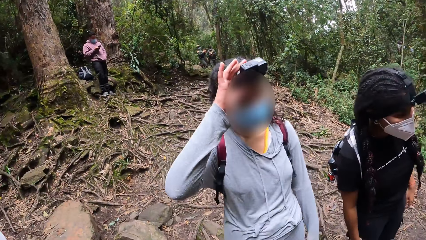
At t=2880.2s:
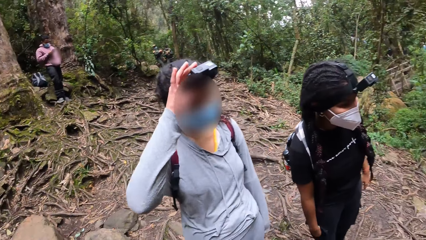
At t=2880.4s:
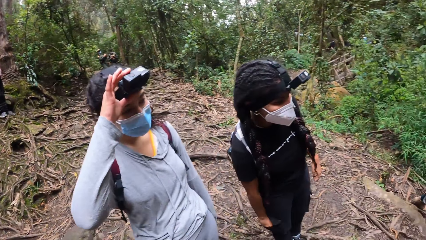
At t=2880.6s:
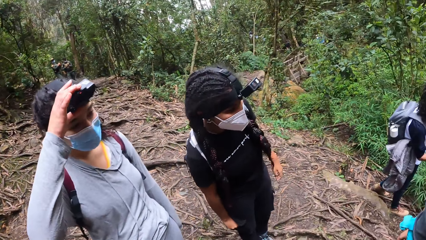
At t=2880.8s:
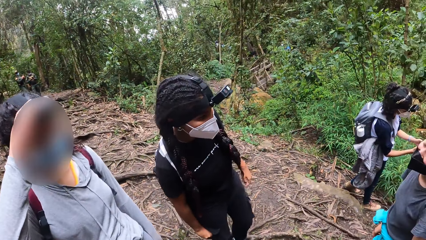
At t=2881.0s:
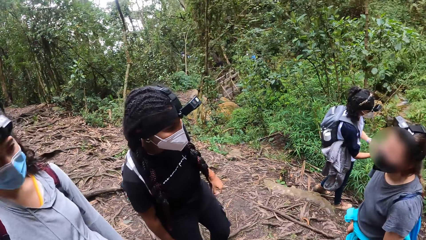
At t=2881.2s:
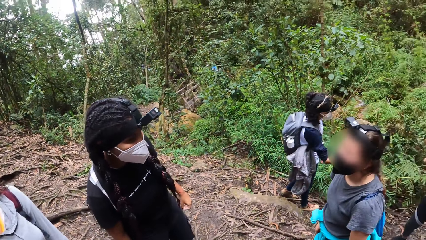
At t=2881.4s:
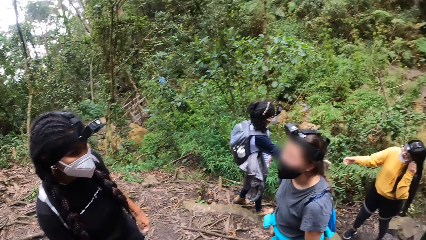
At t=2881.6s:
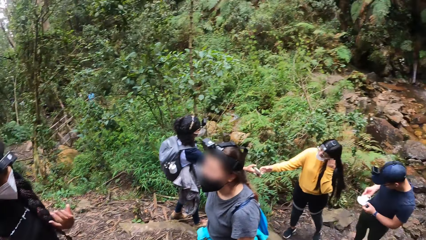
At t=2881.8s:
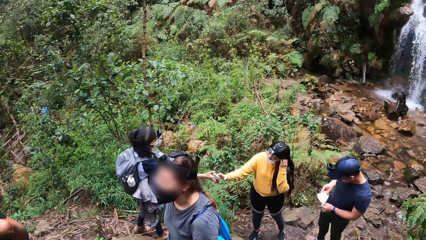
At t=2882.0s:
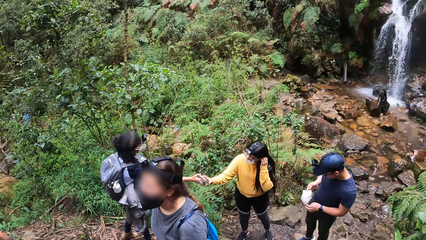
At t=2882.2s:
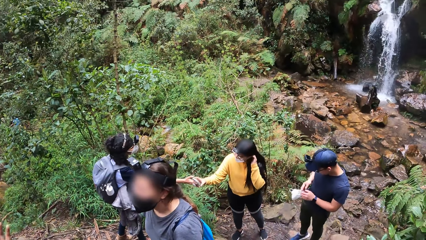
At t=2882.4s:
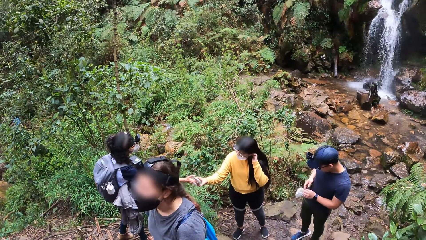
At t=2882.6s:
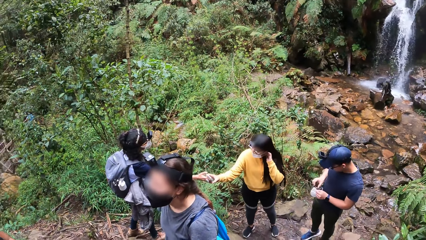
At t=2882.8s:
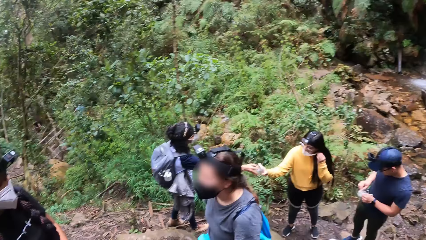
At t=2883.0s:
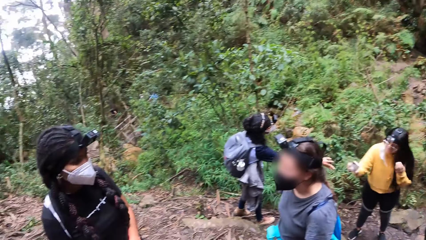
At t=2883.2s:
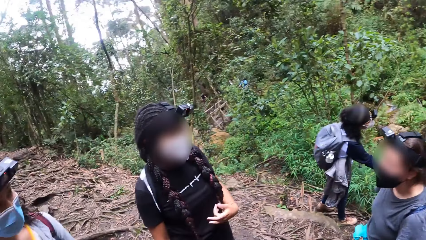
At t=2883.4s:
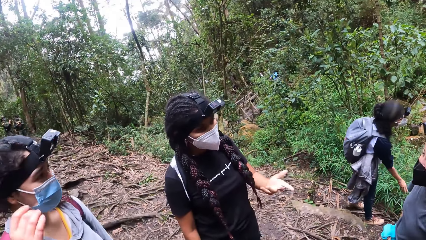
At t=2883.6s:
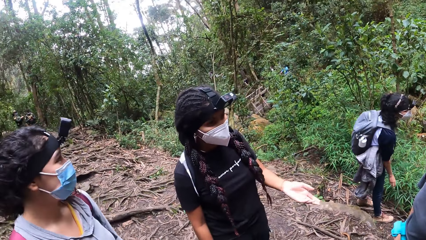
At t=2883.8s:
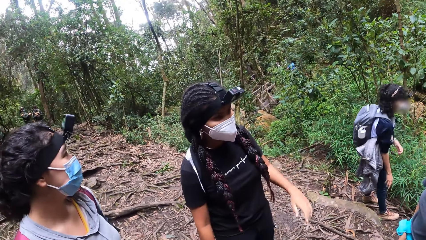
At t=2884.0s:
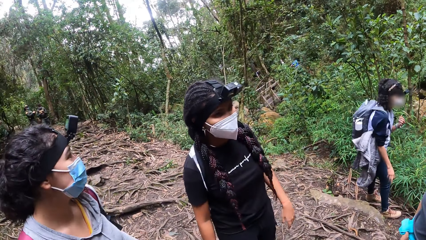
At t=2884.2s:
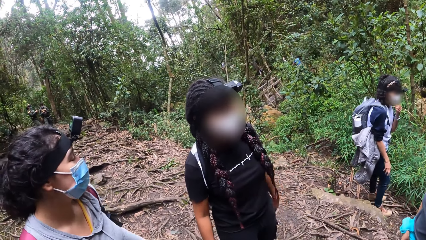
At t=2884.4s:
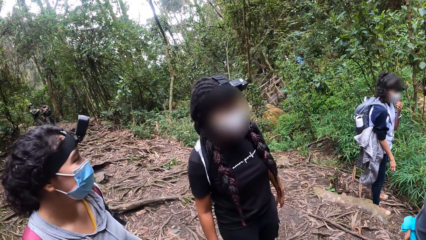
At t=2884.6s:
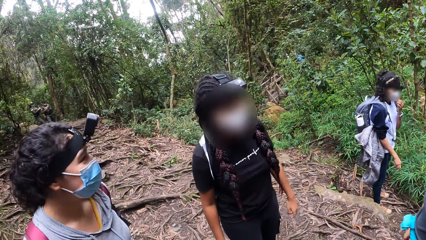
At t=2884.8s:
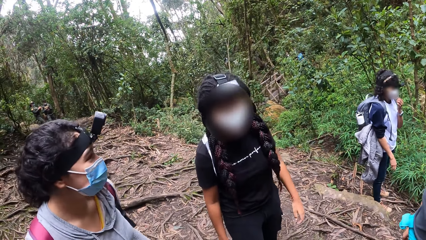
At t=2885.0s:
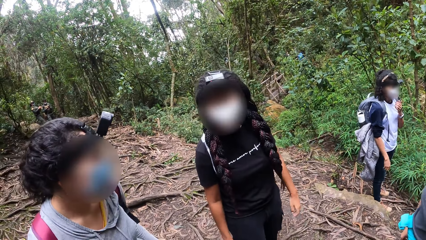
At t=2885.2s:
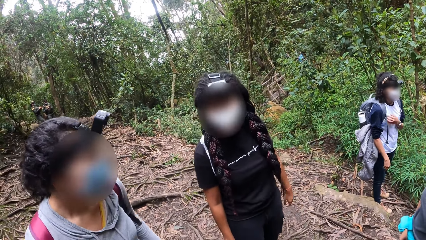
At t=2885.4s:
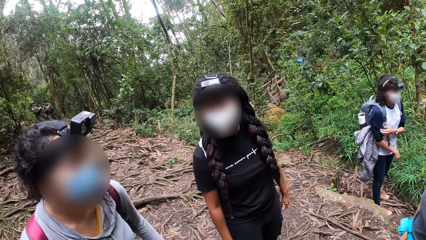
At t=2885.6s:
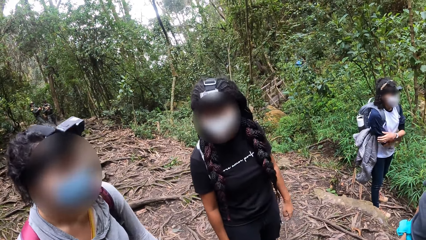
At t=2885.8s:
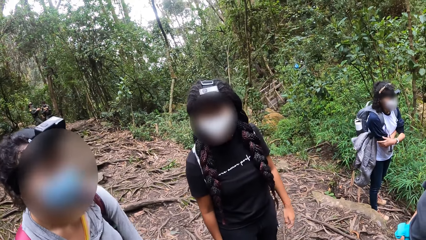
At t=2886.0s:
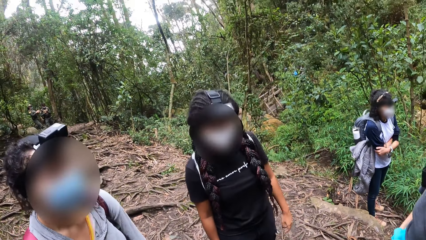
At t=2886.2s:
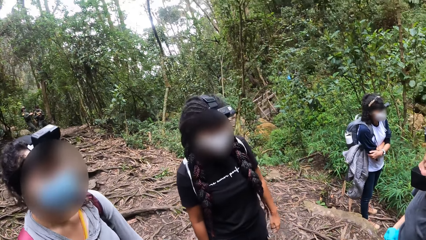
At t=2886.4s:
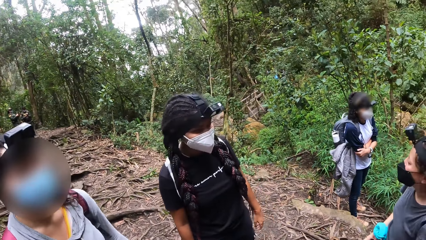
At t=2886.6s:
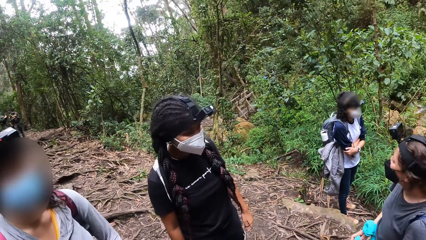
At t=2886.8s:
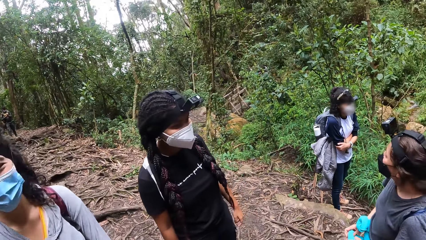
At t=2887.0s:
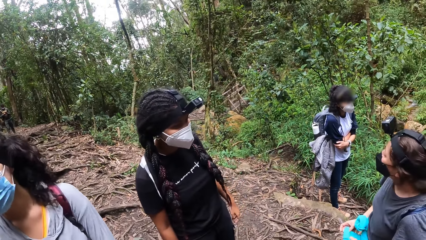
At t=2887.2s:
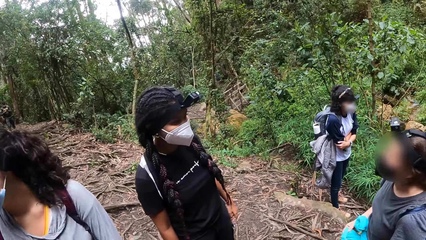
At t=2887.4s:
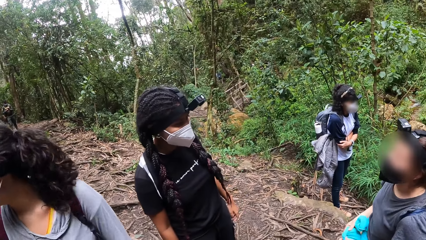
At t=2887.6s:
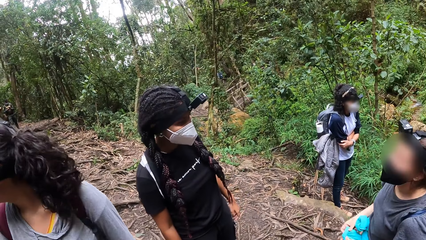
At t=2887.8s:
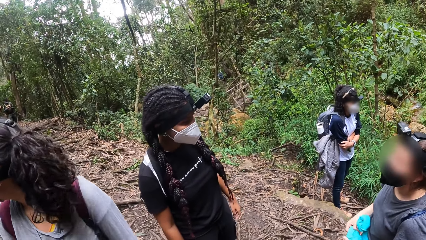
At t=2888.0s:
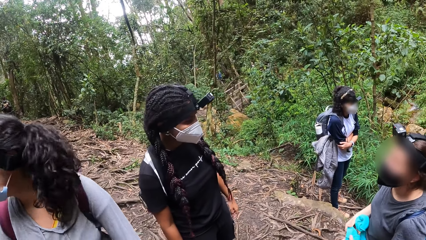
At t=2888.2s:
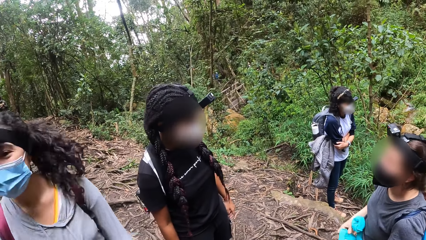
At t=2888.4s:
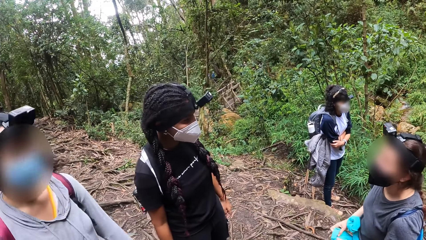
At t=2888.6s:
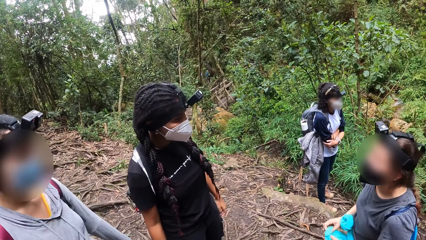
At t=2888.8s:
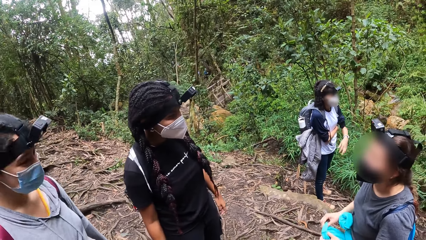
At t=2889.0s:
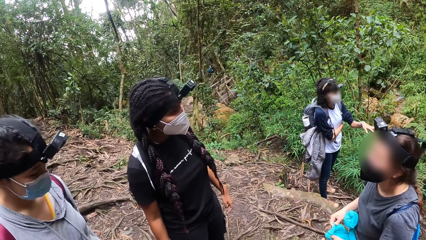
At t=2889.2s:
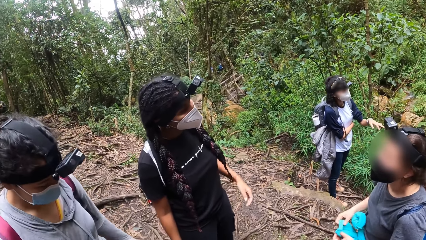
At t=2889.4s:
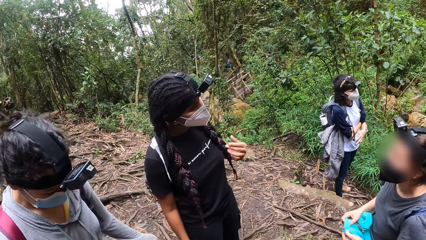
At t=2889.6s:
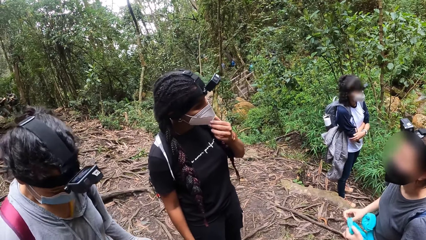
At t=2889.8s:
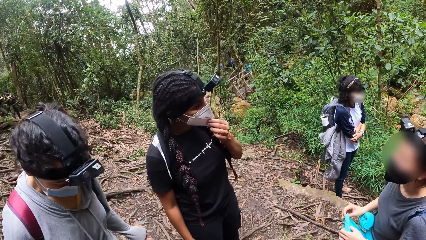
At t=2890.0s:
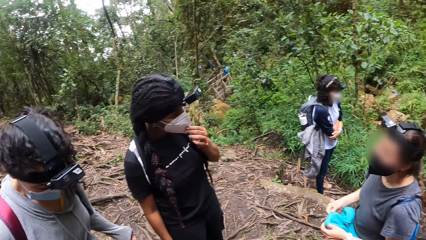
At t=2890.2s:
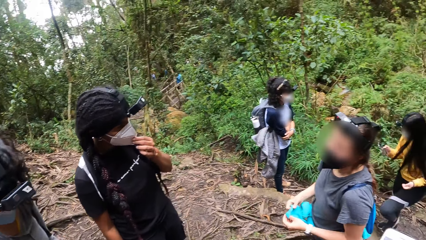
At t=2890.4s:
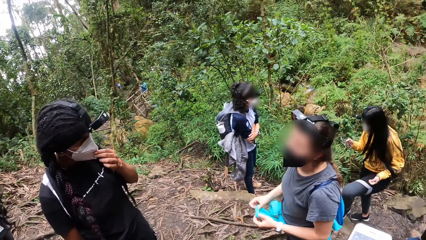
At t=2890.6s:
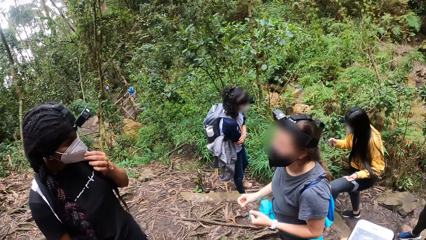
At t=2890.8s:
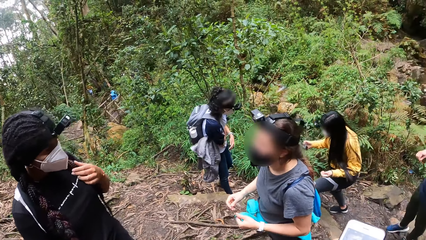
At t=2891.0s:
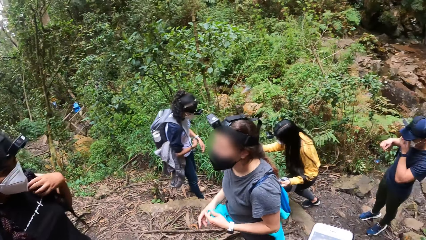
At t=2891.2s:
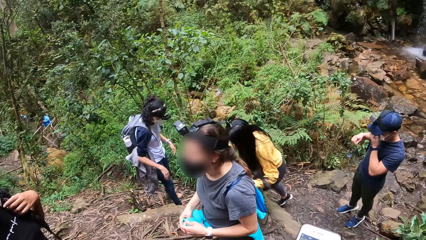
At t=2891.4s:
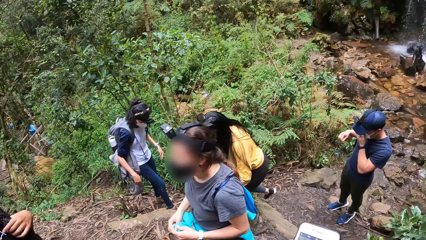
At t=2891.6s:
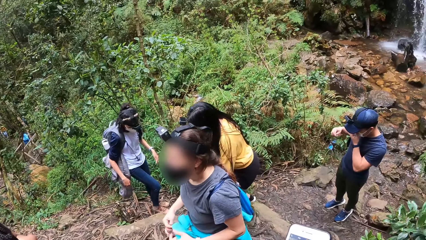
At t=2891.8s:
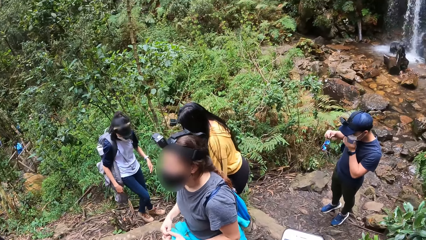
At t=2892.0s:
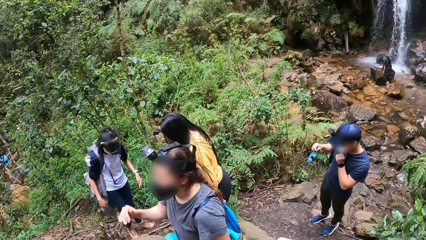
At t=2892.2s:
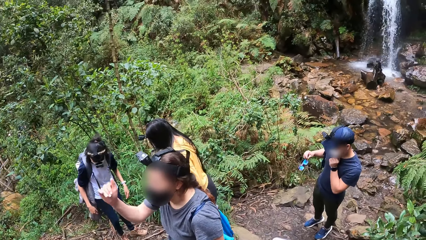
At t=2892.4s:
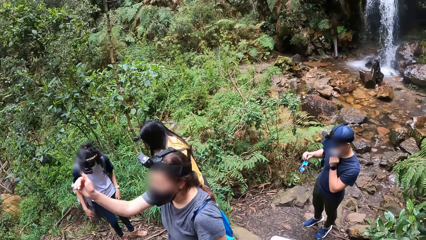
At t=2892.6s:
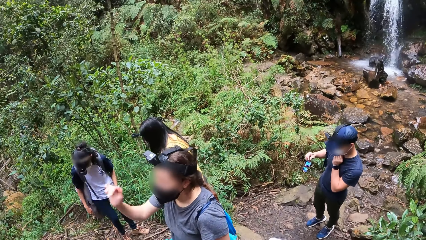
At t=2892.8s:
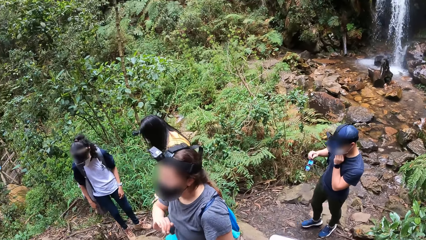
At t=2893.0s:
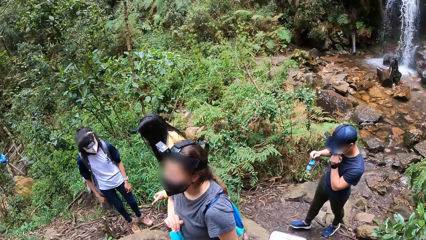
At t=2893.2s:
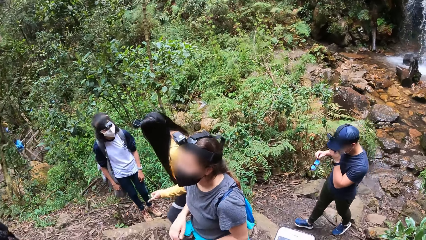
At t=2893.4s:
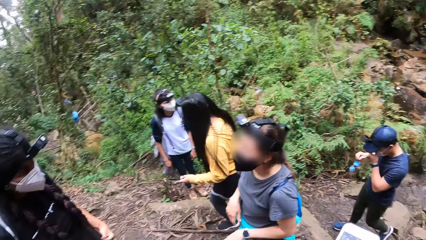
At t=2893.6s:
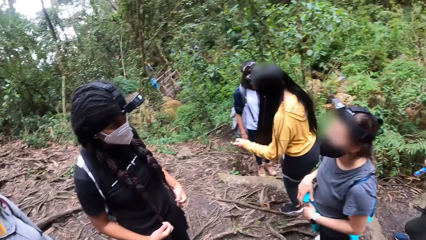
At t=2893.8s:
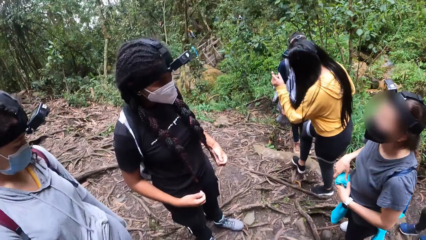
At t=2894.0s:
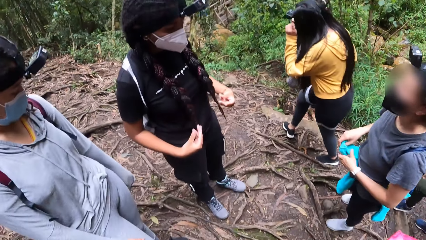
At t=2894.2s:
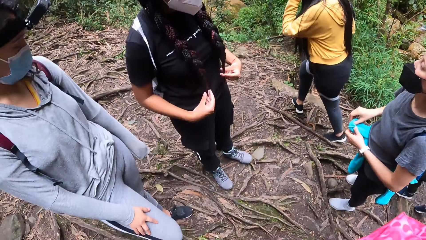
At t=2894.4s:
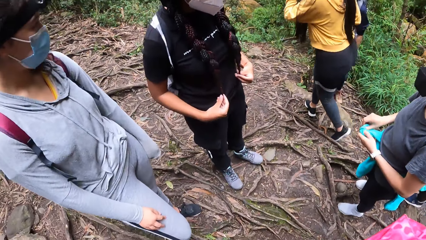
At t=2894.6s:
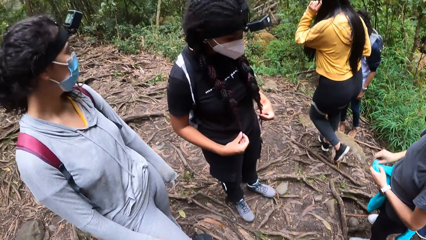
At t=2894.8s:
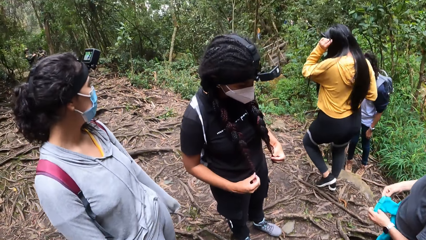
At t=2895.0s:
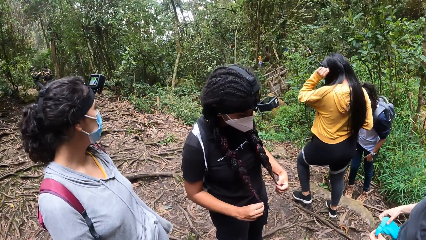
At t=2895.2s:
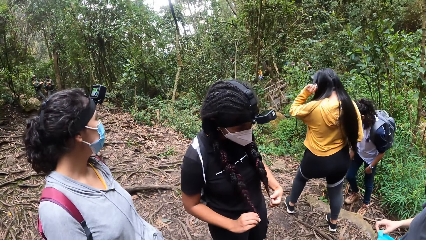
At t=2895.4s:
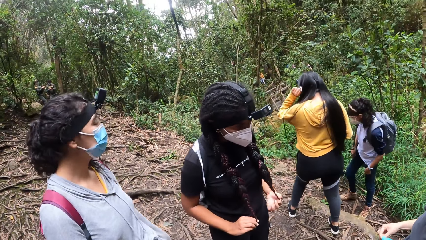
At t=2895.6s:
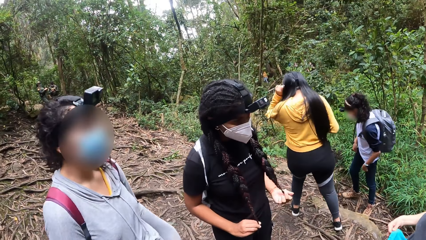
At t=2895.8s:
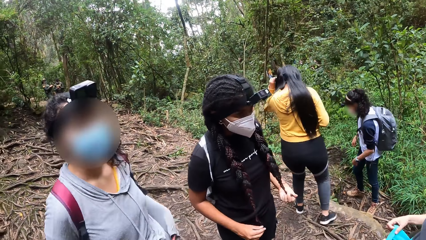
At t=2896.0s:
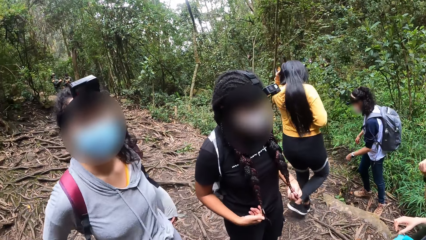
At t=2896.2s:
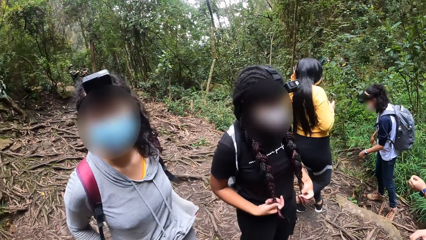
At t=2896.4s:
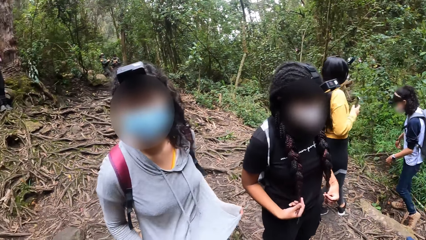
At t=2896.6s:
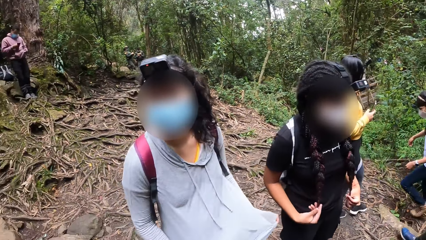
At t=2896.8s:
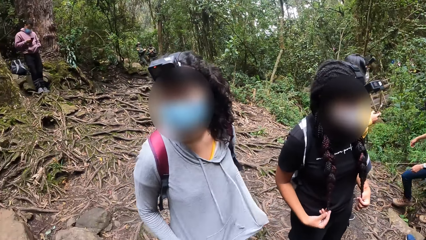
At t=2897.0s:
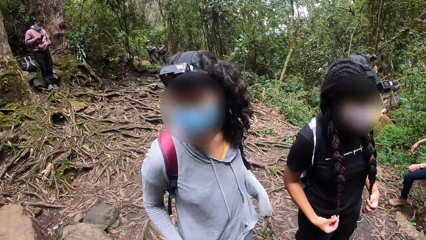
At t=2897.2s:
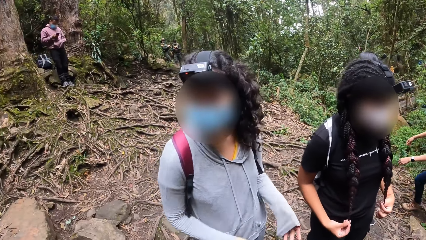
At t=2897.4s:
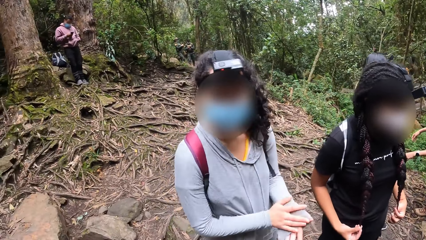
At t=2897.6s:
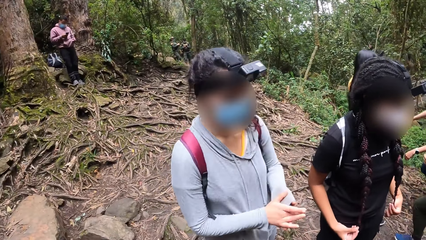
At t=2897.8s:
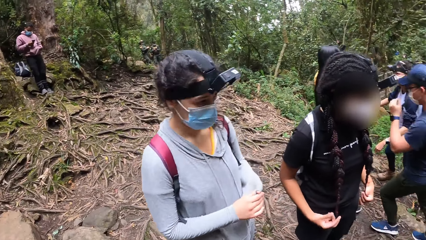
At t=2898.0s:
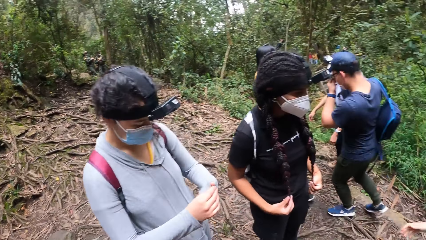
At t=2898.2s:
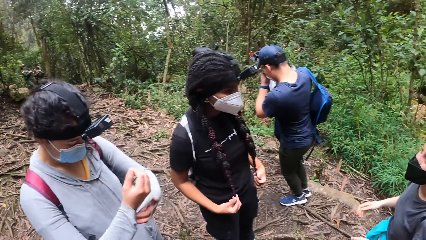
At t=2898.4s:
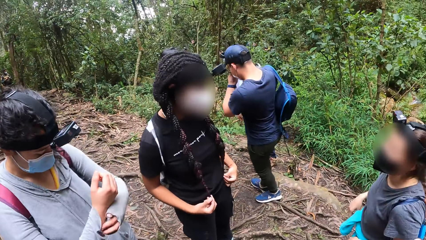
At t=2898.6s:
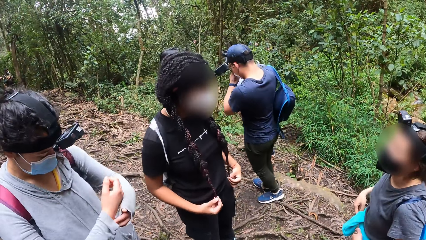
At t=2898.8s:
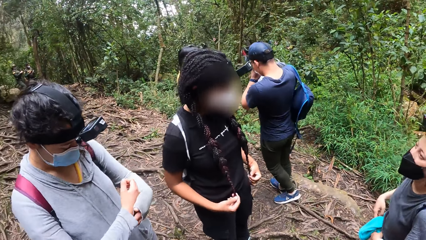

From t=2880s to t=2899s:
A woman adjusts a camera on her head with her right hand. Another woman adjusts the nose masks on her face with her left hand.
